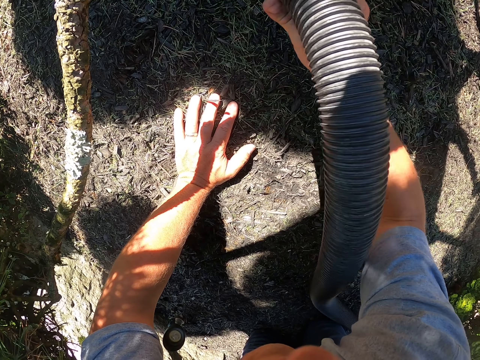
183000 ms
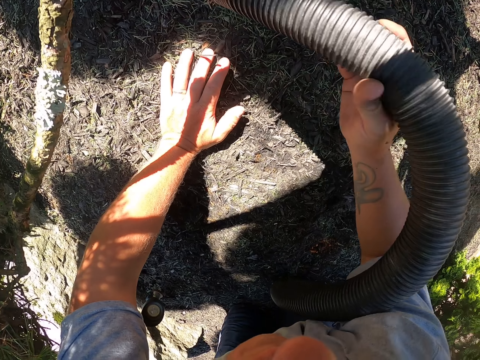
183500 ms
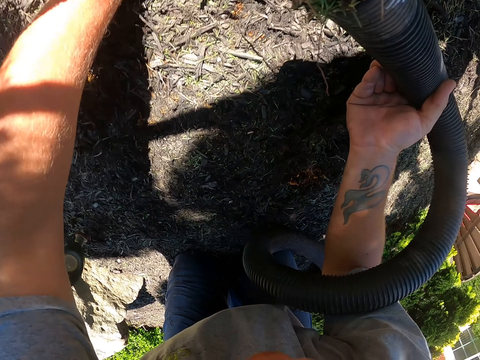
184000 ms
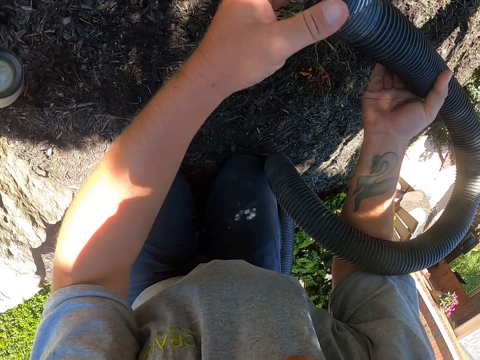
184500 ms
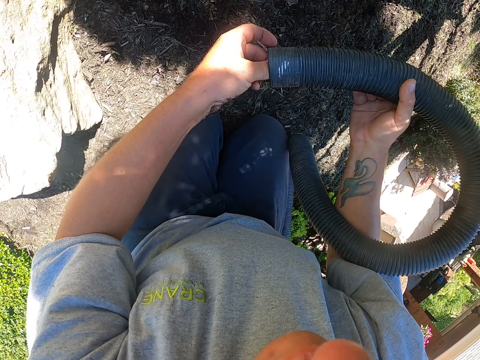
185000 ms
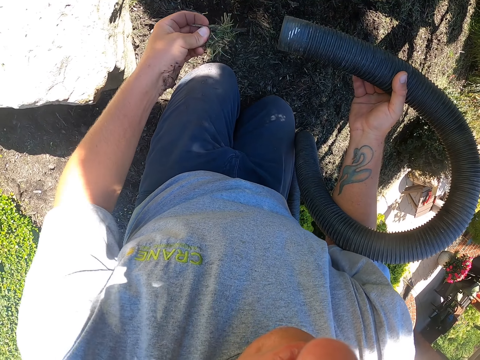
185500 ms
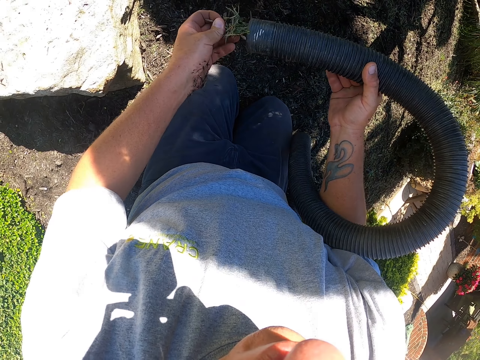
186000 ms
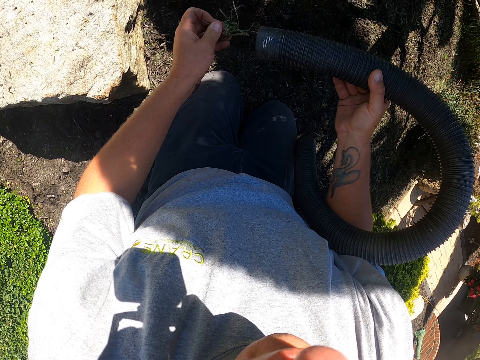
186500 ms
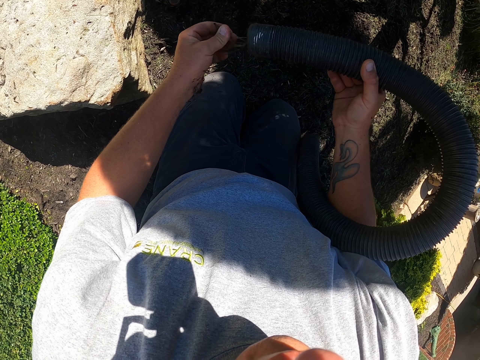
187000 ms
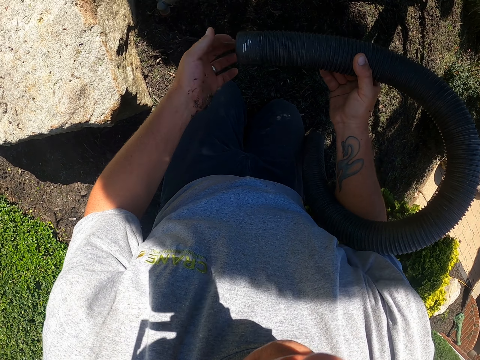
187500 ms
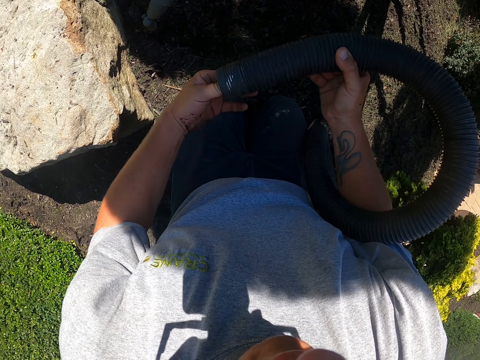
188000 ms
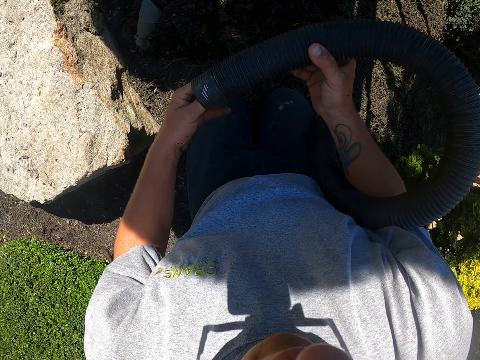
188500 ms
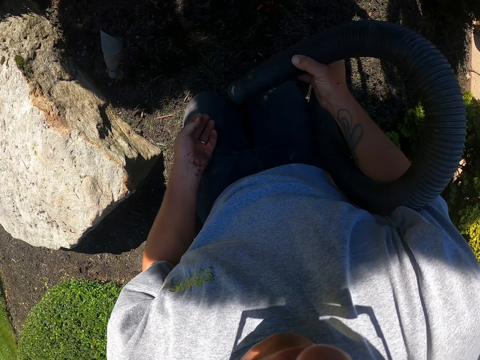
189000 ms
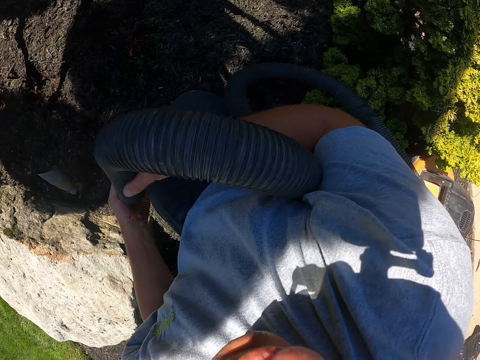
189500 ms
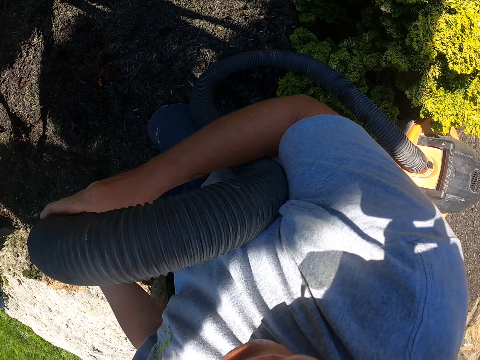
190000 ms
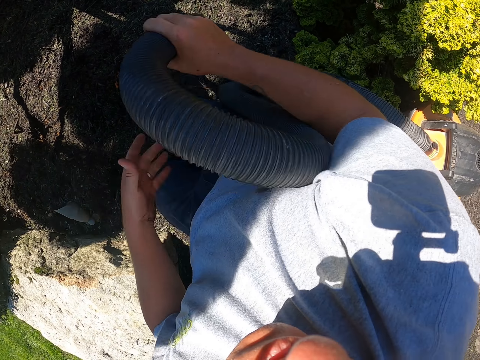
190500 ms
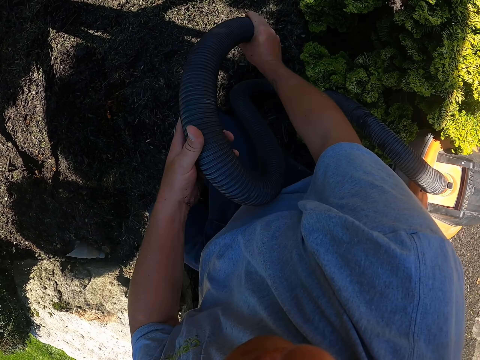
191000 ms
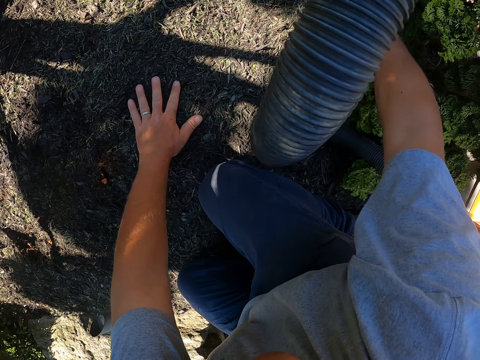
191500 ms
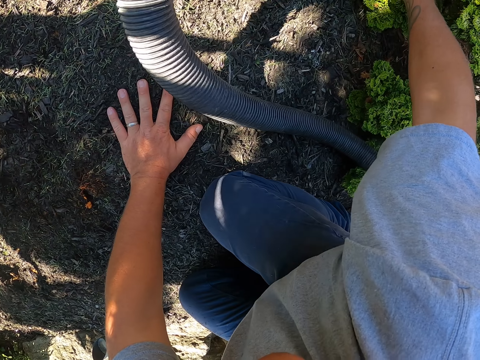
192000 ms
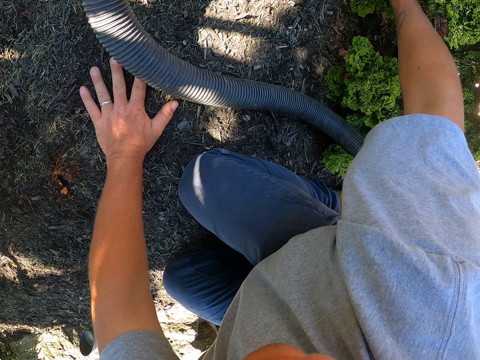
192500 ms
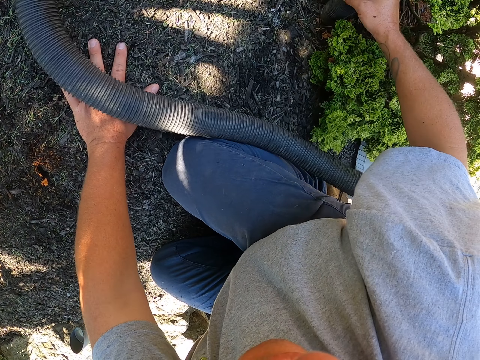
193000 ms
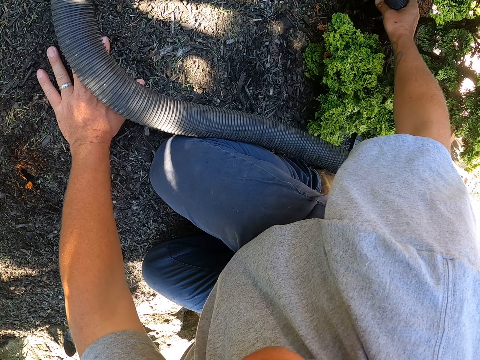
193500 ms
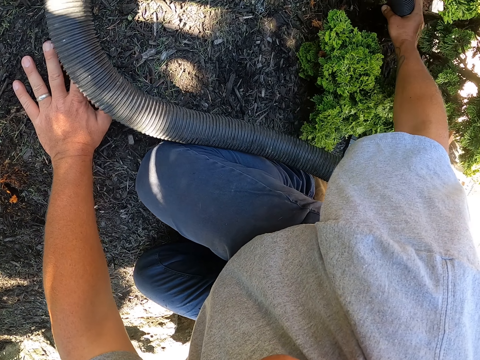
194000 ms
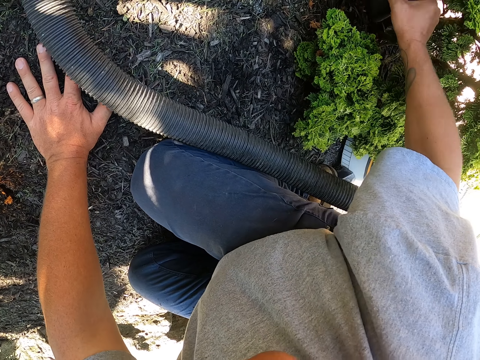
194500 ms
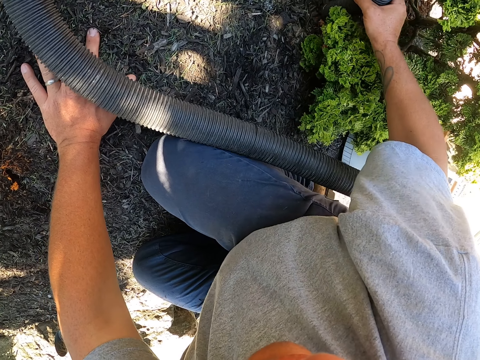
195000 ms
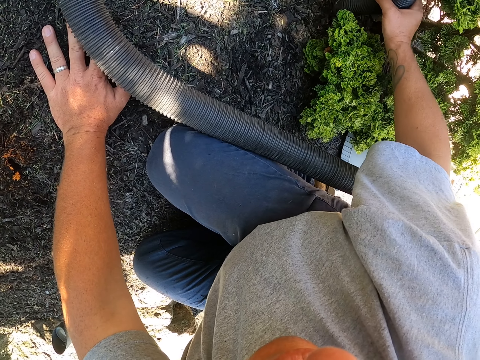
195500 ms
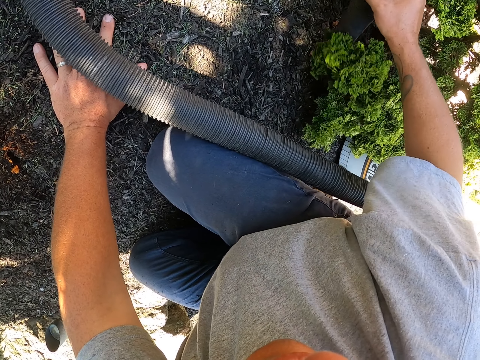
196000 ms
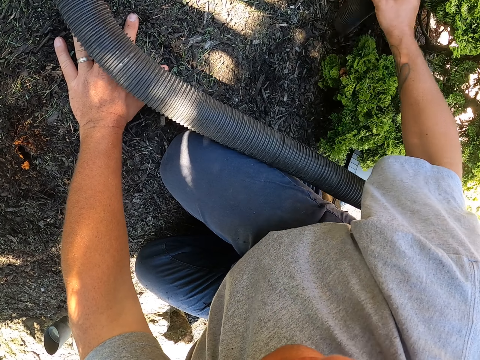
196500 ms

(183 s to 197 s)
The camera wearer removes the dirt from the hose. They put trash into the leaf blower vacuum. They suck the leaves from the garden with the vacuum cleaner.

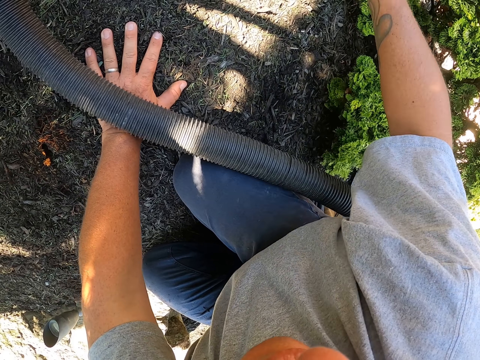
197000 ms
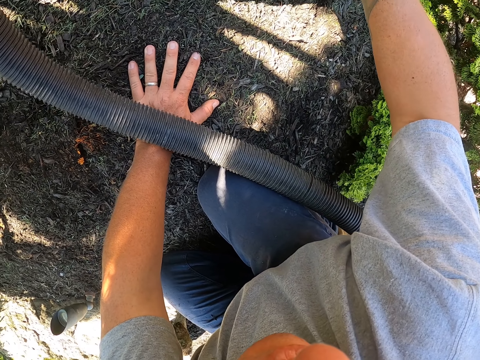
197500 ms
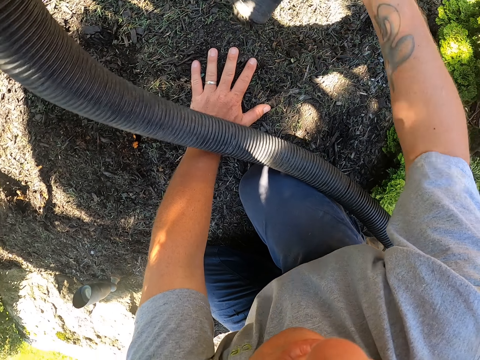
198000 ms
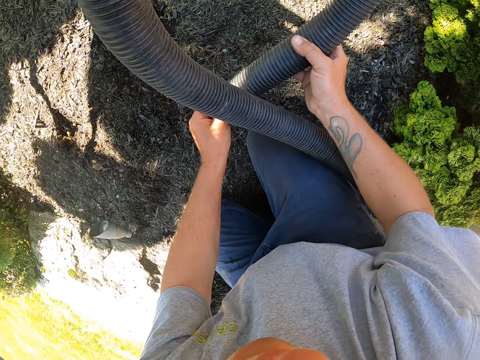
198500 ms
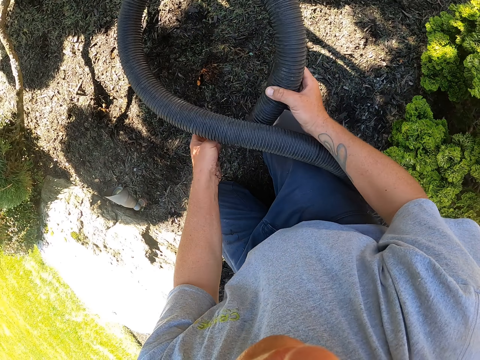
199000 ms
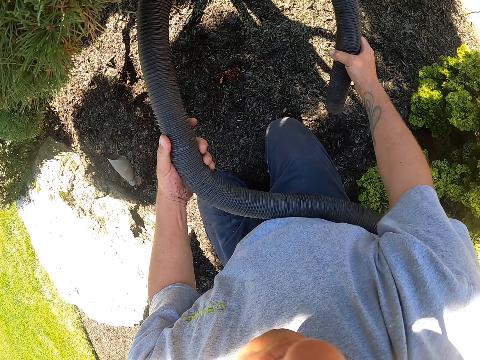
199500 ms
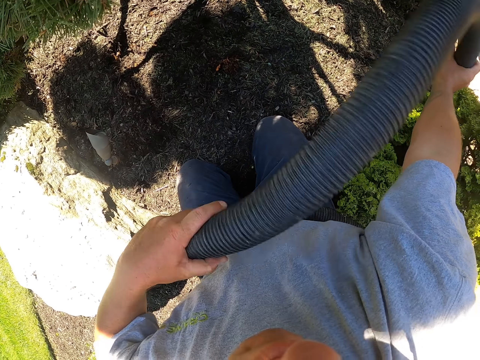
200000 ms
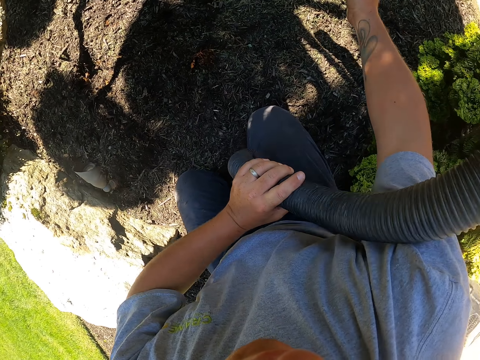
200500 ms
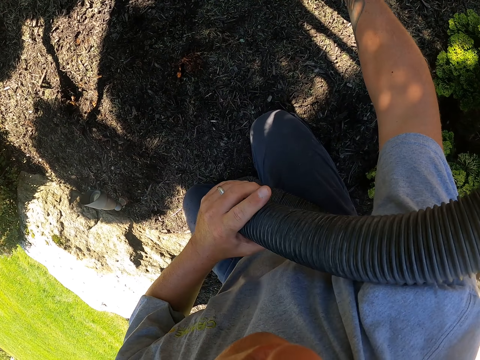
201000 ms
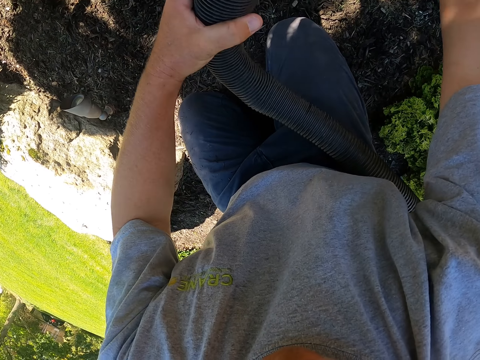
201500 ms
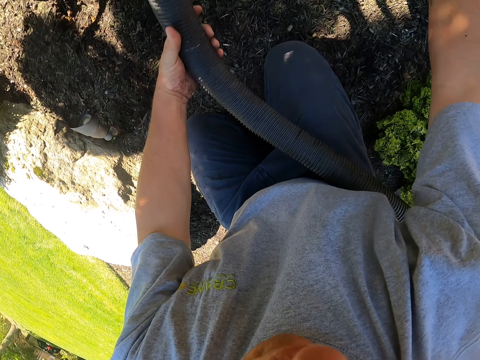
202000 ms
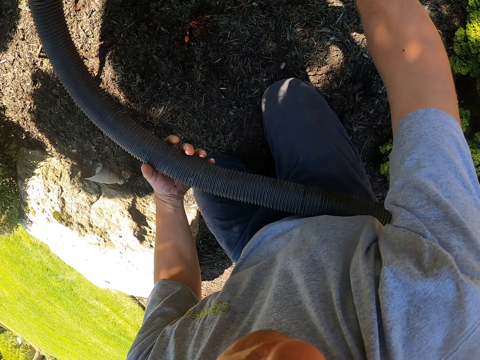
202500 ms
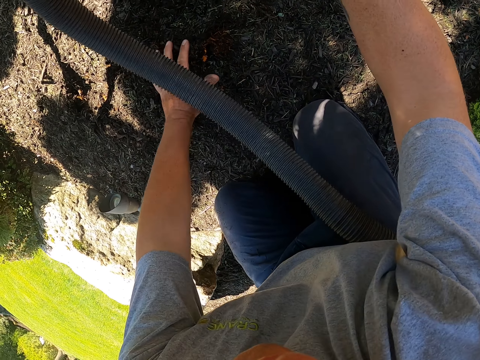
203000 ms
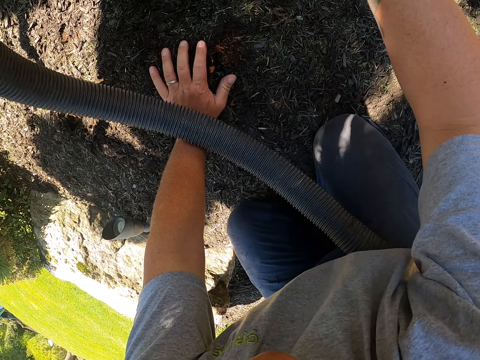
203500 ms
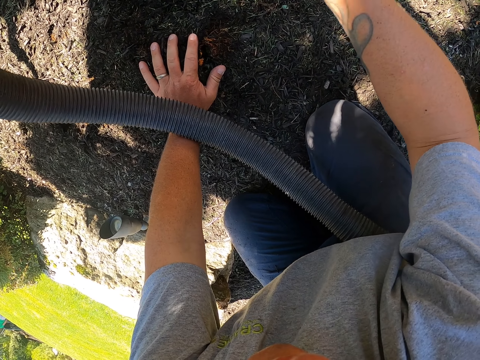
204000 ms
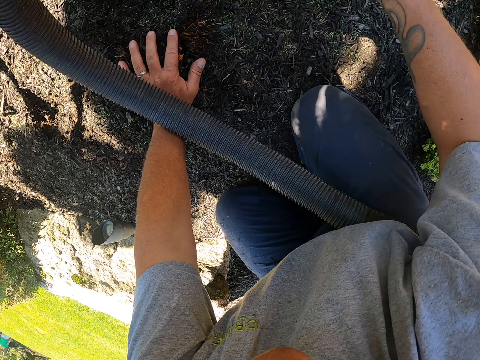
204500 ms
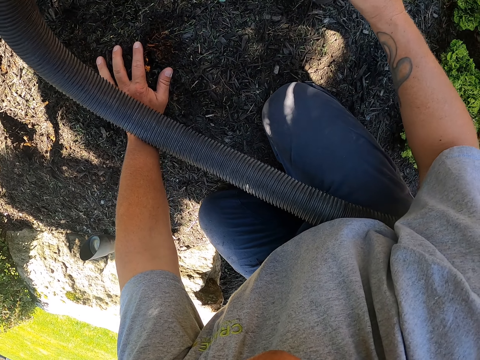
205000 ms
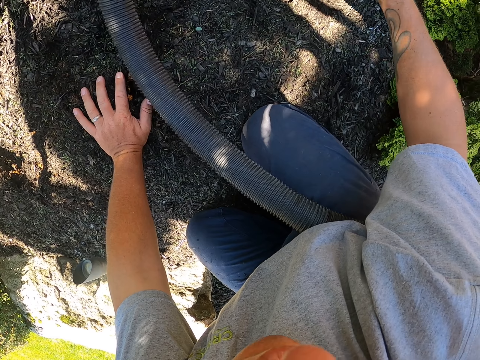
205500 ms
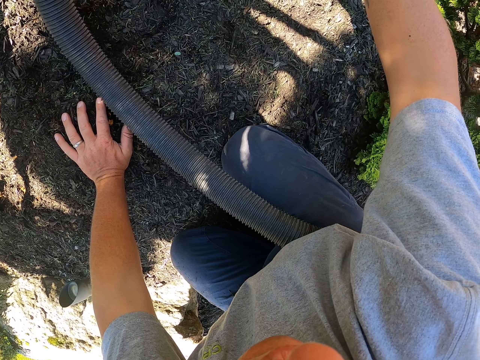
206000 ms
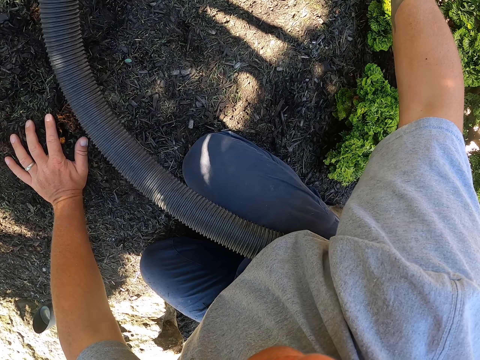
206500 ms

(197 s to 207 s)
The camera wearer removes the dirt from the hose. They suck the leaves from the garden with the vacuum cleaner.

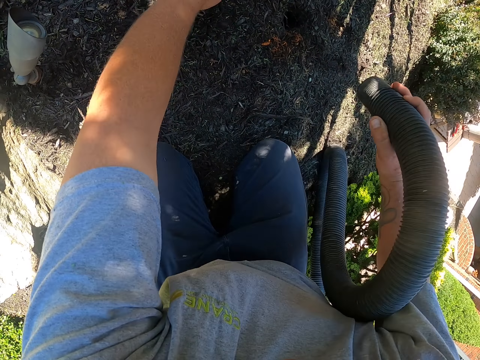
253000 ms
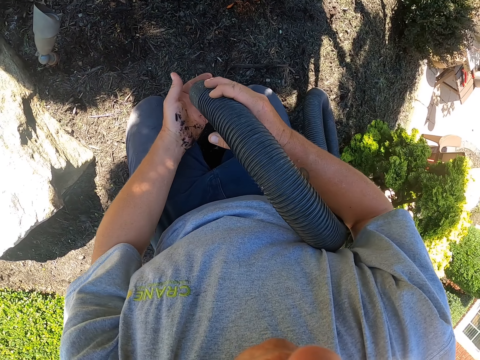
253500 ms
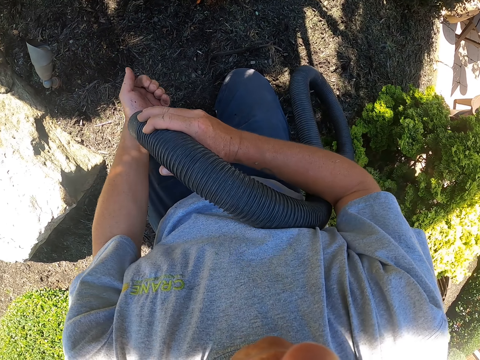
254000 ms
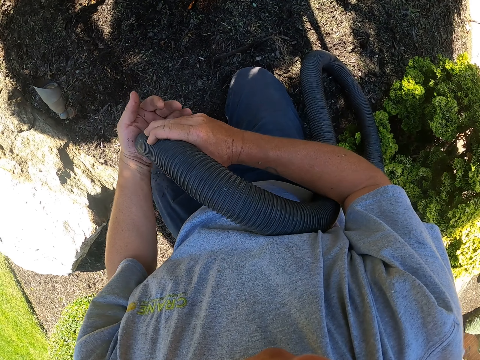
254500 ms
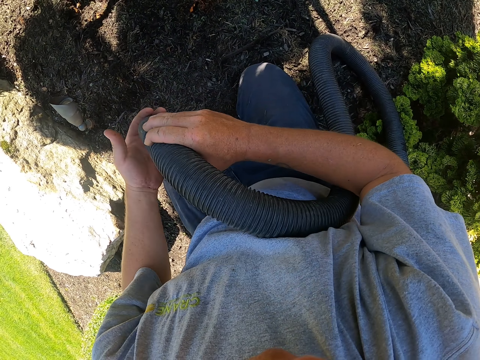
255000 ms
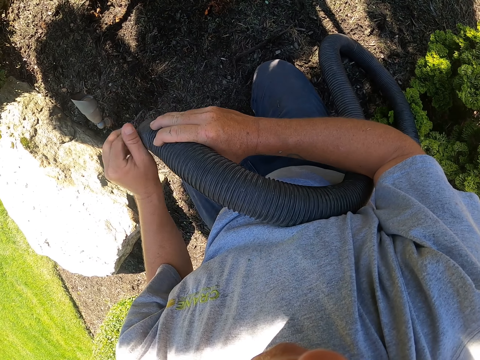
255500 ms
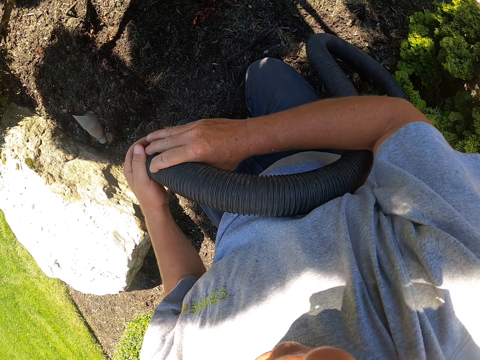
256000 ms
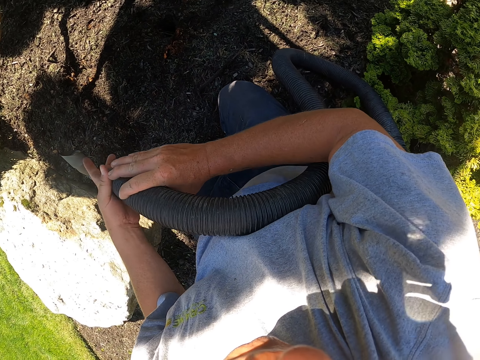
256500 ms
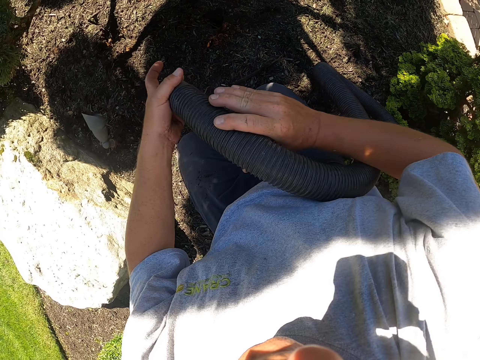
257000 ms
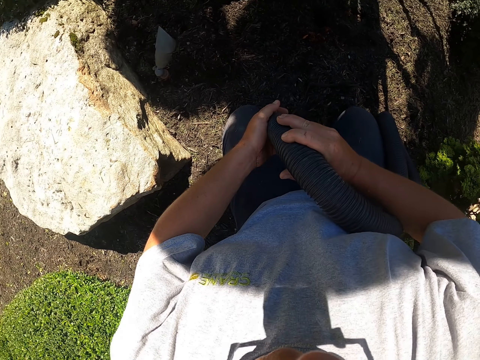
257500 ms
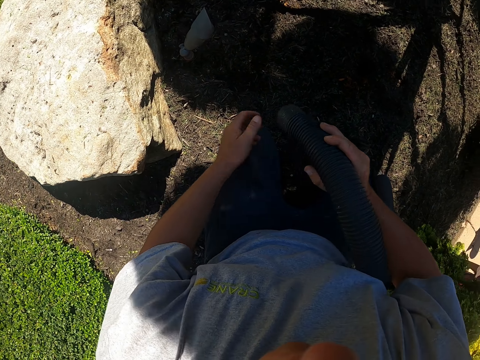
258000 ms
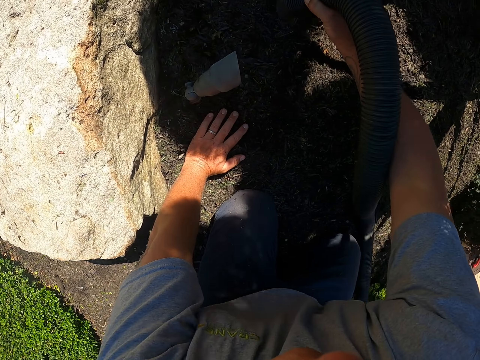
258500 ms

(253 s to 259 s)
The camera wearer wipes the hose with his hand. He holds the leaf blower vacuum with the left hand.
